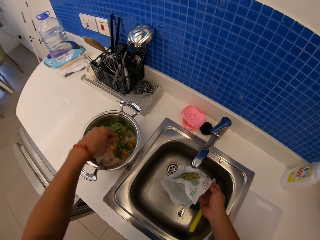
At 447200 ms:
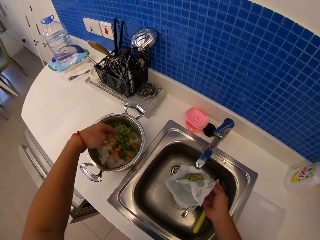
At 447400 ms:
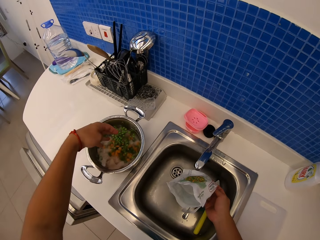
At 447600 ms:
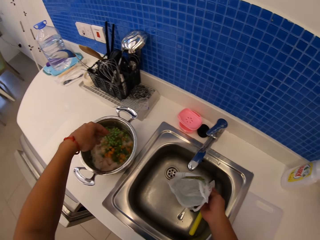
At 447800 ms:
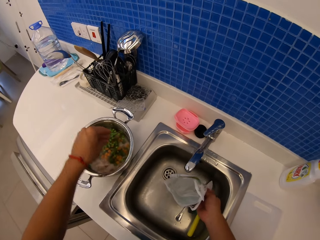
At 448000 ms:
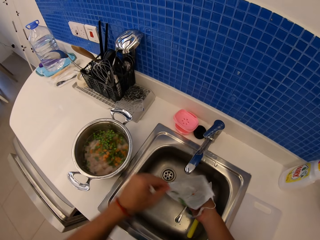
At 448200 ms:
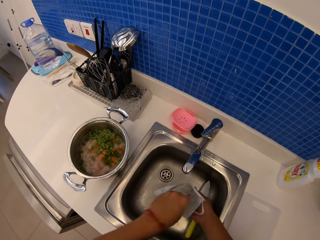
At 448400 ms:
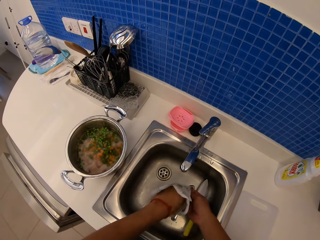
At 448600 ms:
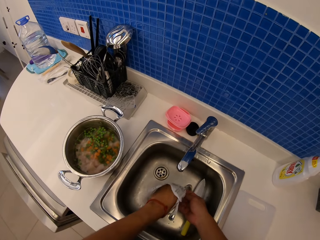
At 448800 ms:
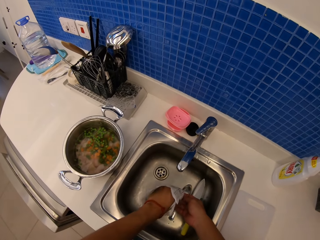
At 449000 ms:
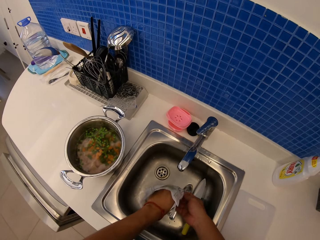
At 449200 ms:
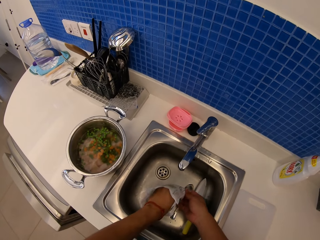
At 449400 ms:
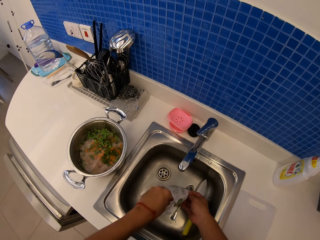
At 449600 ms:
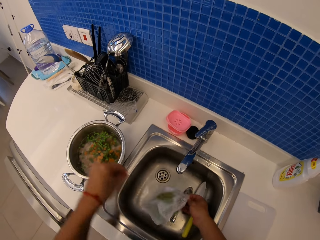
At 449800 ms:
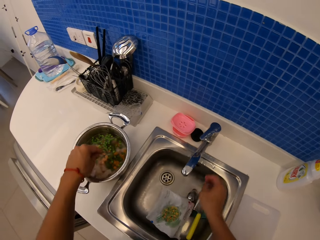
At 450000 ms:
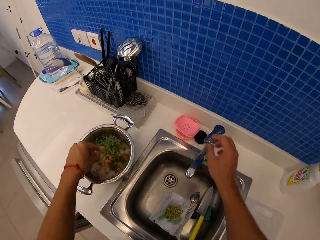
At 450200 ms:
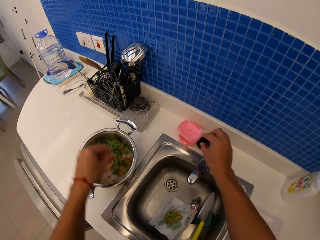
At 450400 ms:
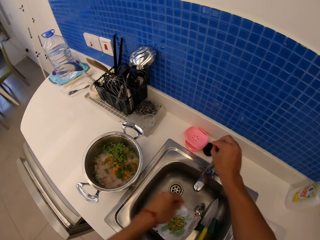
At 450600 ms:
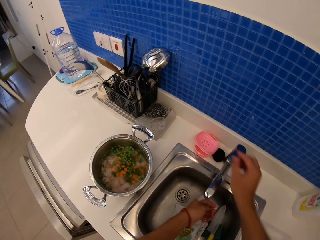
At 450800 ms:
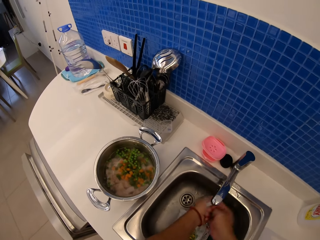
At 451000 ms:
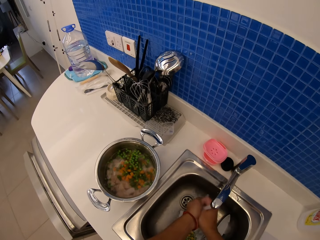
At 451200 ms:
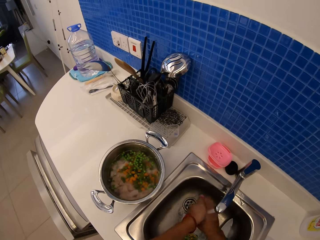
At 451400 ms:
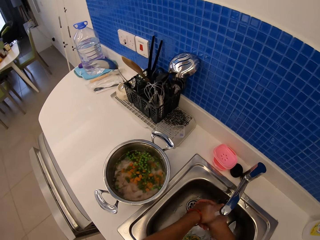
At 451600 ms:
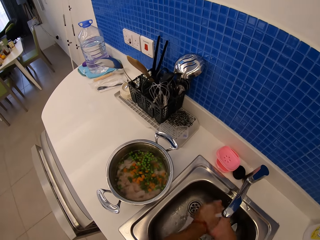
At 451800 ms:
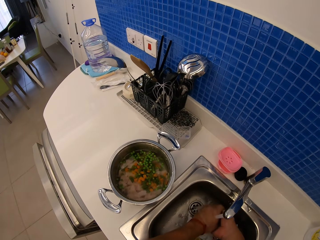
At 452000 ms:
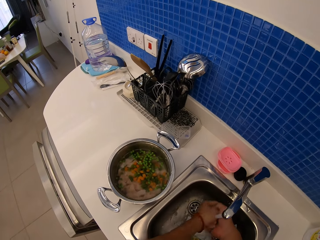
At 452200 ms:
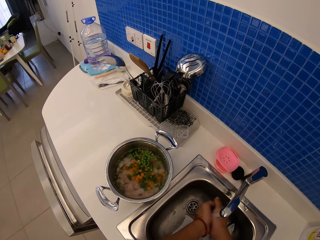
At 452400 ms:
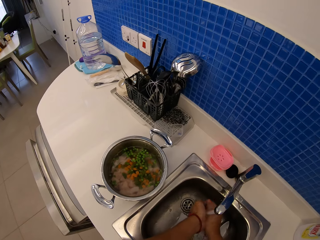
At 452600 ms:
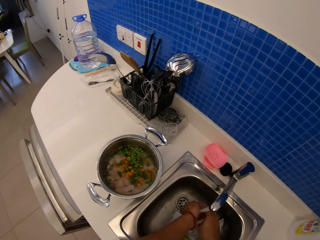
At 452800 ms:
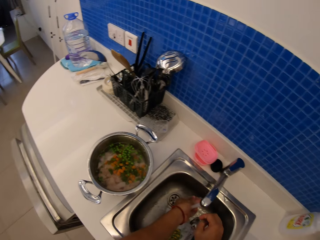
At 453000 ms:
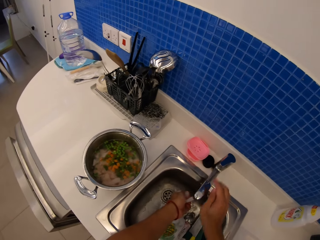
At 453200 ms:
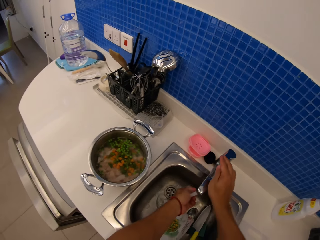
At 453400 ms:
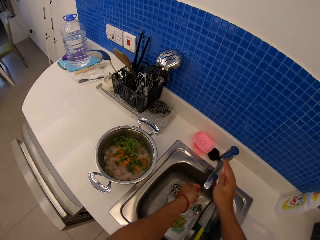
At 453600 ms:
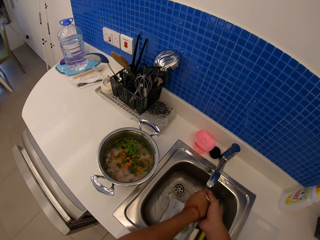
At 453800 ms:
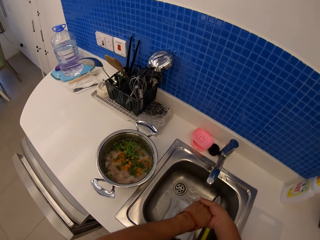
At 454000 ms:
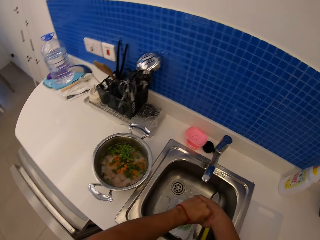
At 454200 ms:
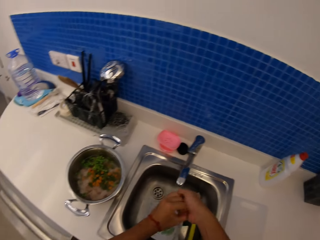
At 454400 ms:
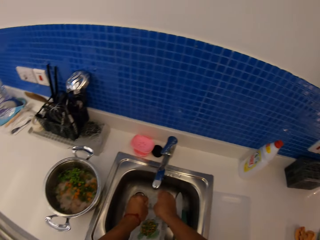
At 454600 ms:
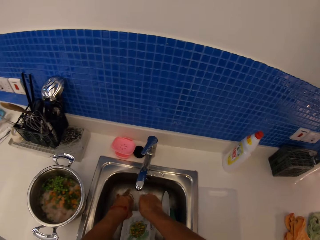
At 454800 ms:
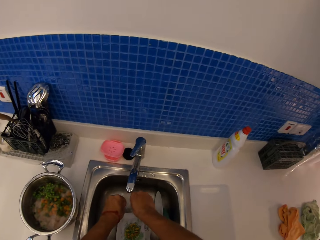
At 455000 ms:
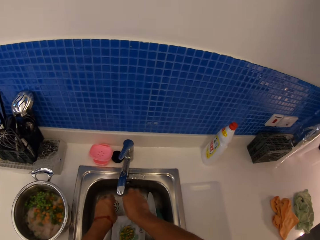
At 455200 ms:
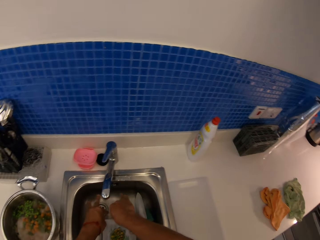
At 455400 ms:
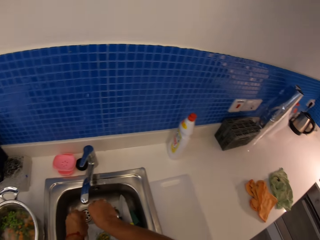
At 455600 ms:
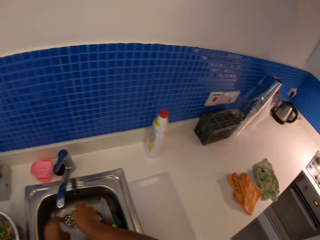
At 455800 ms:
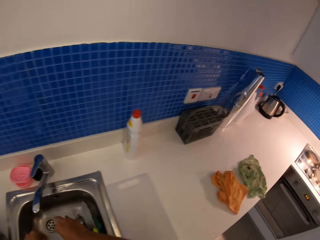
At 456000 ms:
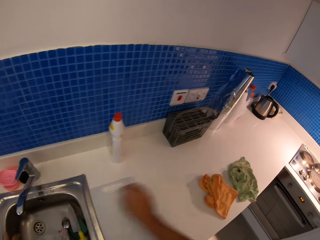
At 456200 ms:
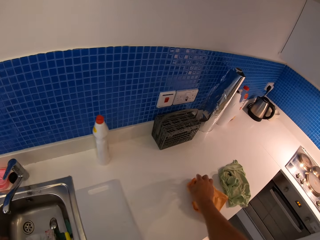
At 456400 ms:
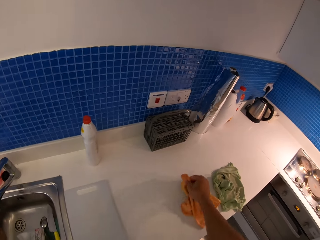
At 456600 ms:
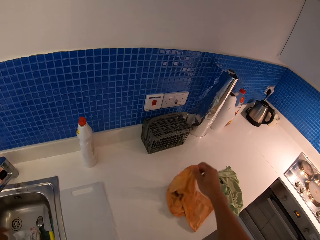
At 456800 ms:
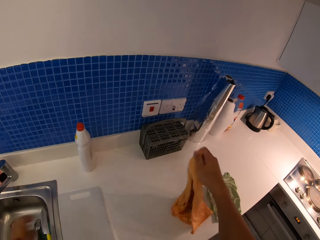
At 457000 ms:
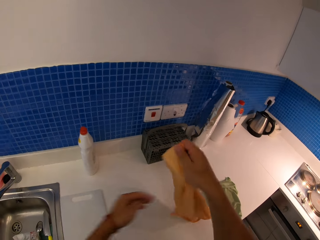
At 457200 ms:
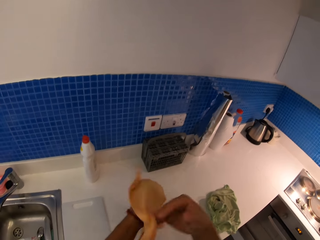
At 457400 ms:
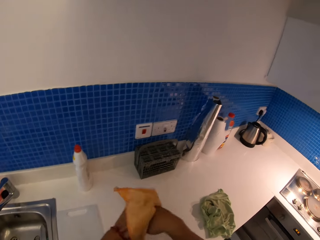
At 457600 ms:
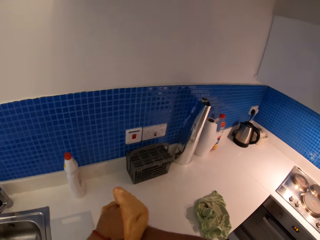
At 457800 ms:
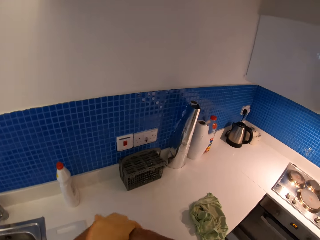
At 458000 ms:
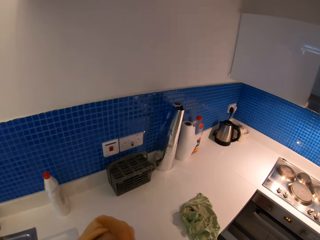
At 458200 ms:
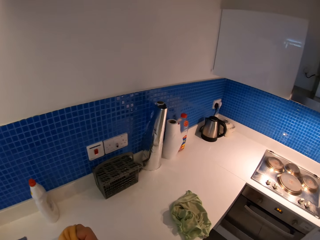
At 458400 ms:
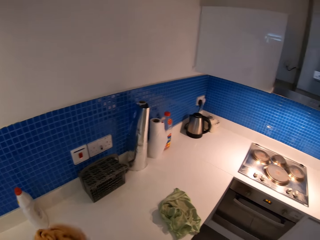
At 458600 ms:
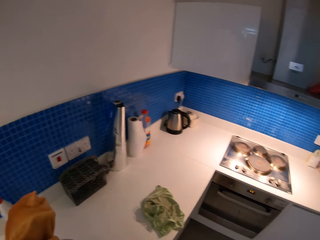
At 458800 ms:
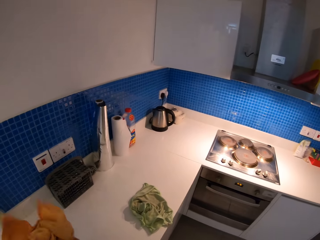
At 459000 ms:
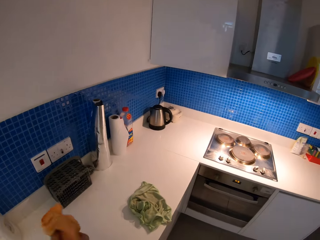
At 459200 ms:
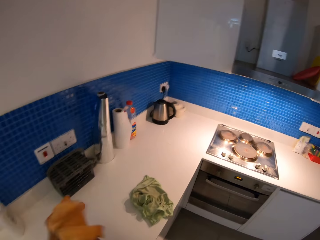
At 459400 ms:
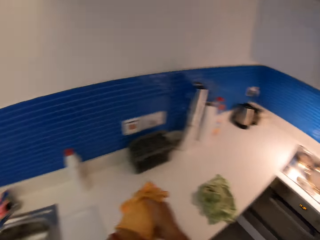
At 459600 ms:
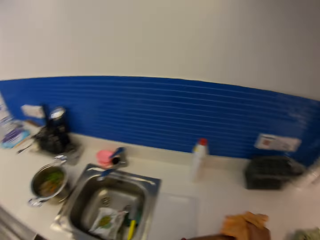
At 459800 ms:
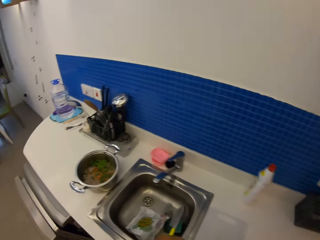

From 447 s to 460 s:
The camera wearer opens a tap. They wash hands. They close the tap. They shake hands in the sink. They pick up a kitchen towel. They wipe hands.

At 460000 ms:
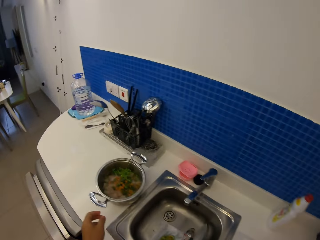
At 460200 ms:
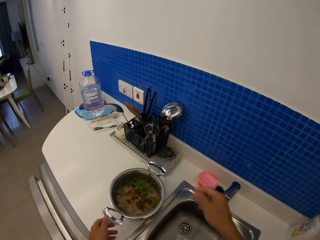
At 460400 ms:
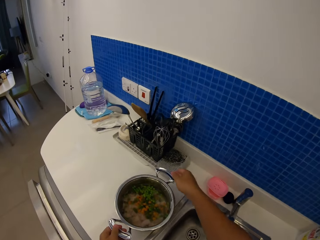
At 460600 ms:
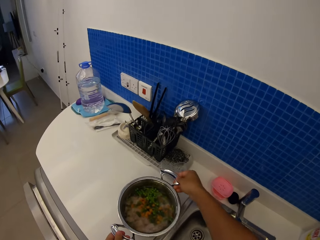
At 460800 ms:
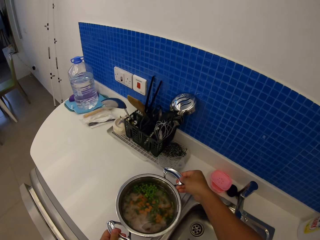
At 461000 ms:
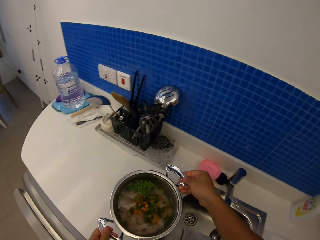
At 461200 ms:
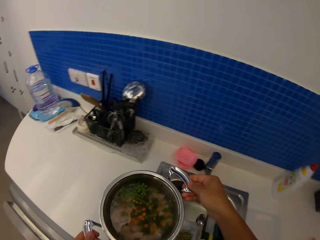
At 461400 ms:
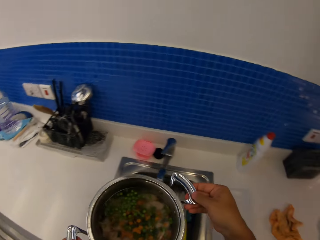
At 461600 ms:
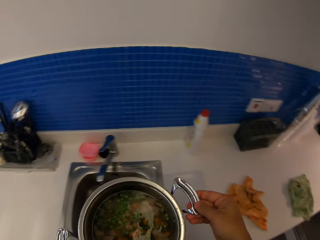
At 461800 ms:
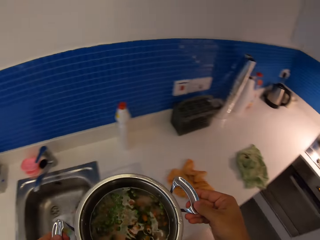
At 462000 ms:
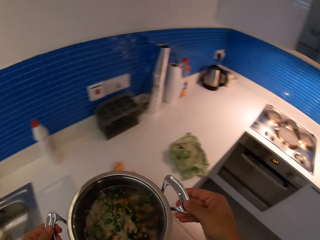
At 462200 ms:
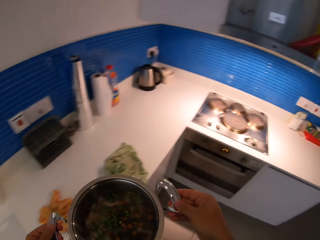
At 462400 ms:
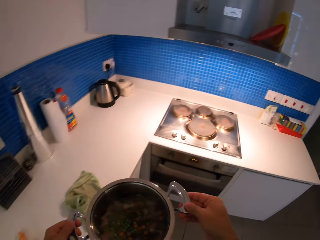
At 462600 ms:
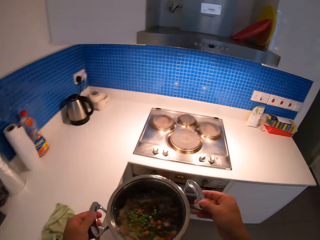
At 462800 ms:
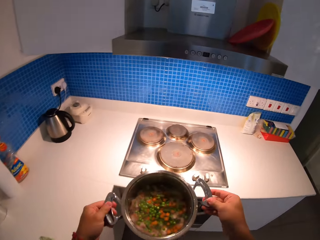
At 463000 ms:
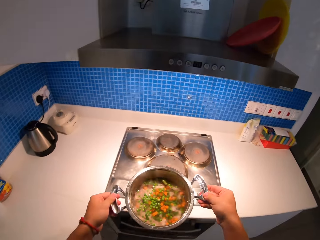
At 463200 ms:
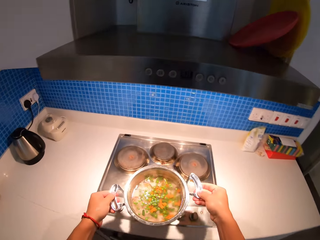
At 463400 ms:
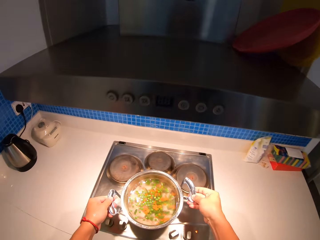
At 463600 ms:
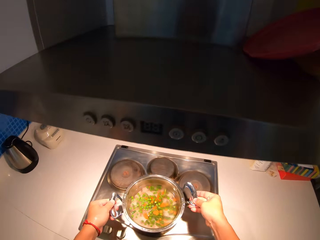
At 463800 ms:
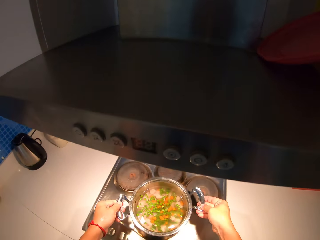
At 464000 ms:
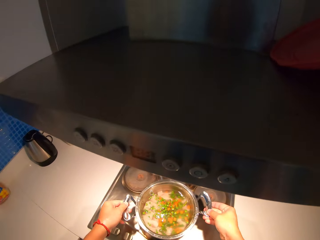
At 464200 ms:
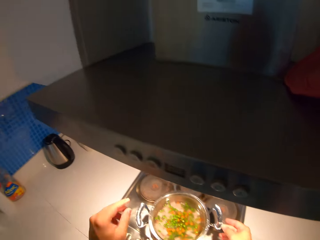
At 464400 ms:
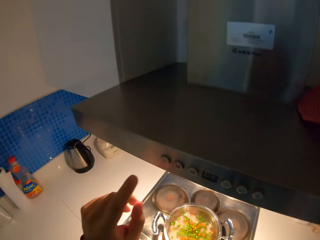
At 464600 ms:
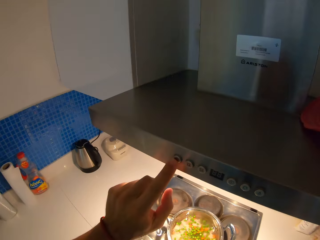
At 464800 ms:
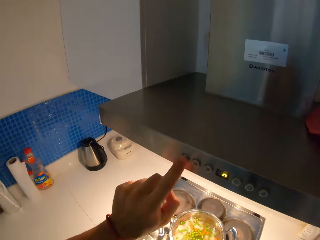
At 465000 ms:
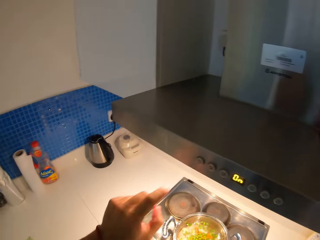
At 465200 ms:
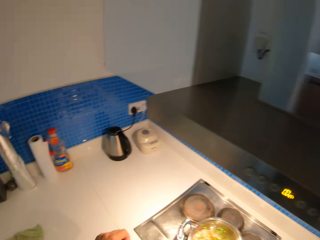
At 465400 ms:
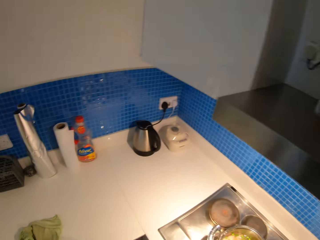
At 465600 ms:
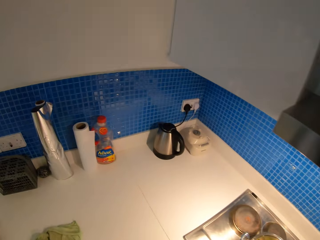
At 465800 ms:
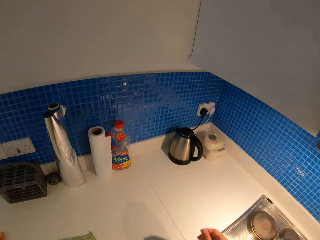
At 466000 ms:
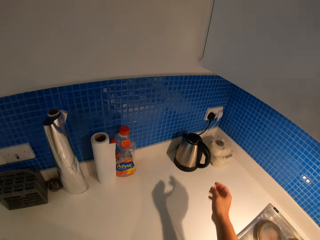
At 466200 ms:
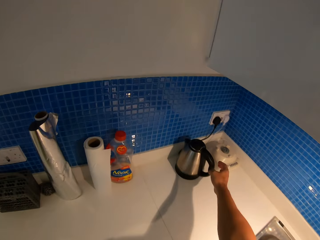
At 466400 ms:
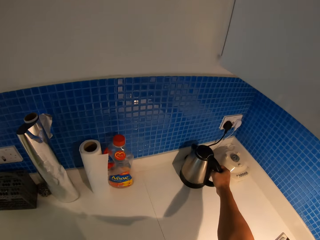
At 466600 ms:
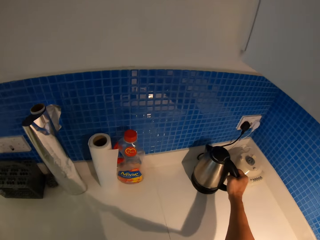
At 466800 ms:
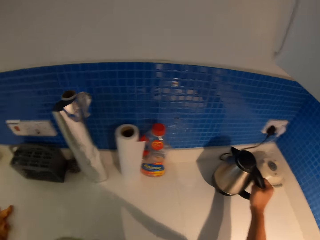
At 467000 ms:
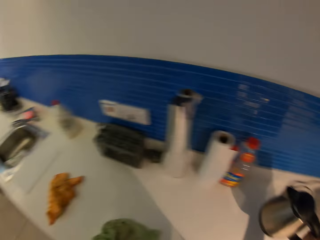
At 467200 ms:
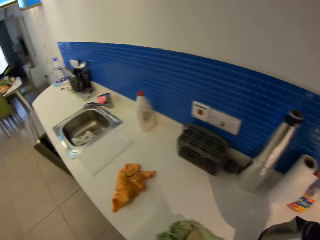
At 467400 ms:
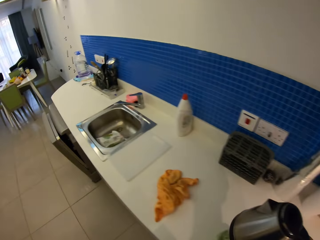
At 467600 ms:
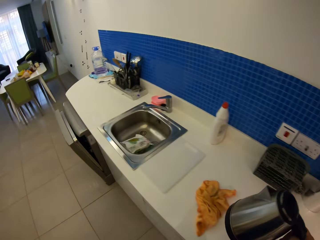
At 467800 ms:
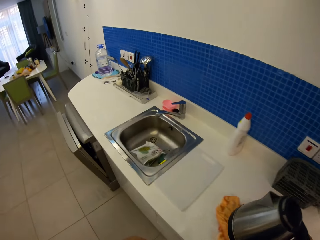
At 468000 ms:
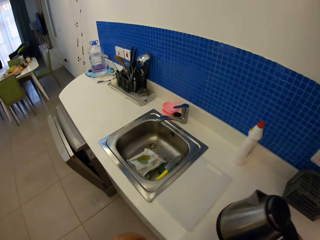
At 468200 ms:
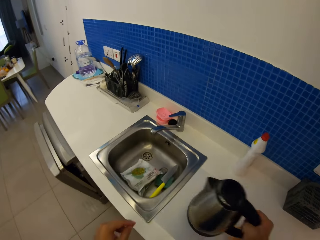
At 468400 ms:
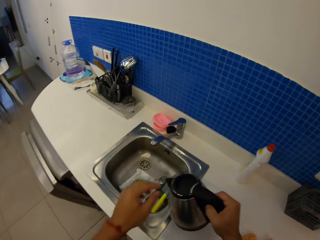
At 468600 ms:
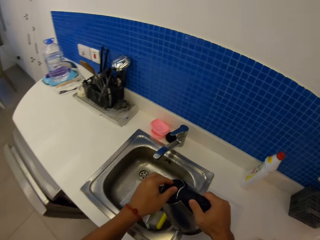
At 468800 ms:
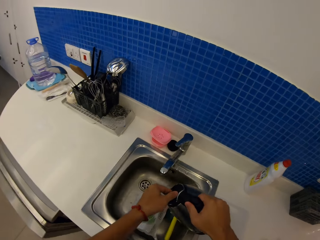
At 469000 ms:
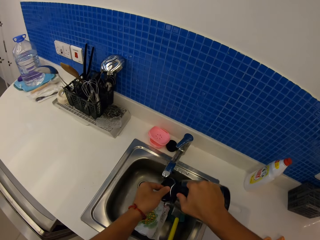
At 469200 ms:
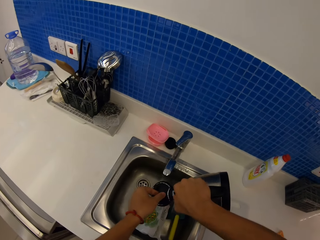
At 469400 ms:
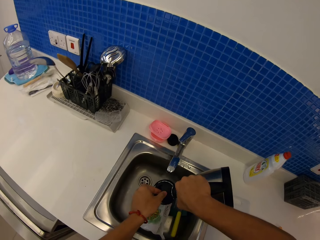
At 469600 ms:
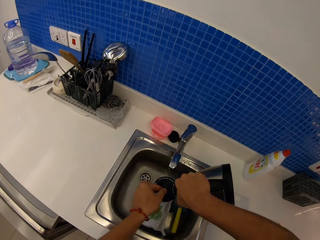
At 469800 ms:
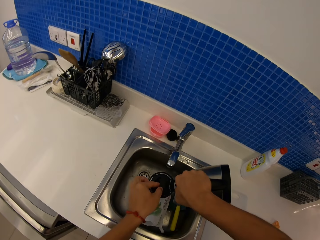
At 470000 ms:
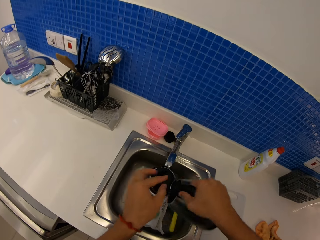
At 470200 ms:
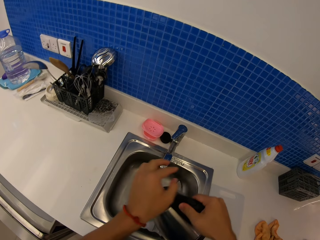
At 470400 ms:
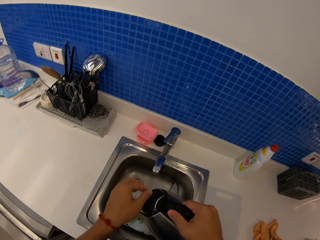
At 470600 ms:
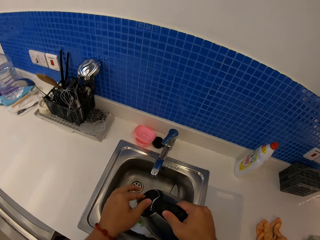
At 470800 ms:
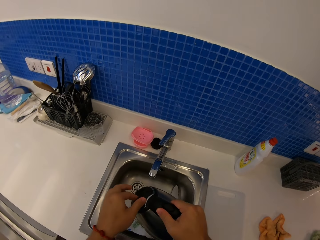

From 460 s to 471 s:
The camera wearer picks up a cooking pan. They put the cooking pan on the stove. They turn on the kitchen hood. They pick up the electric kettle. They walk to the sink. They pour water.
